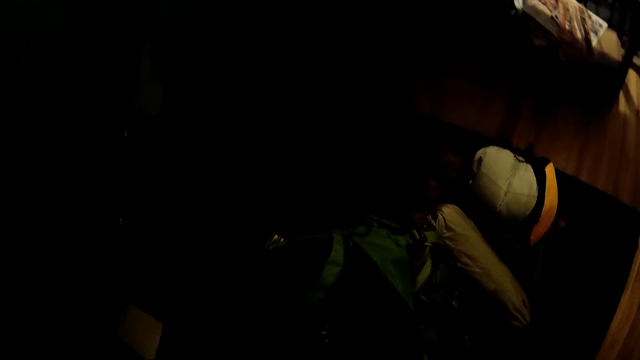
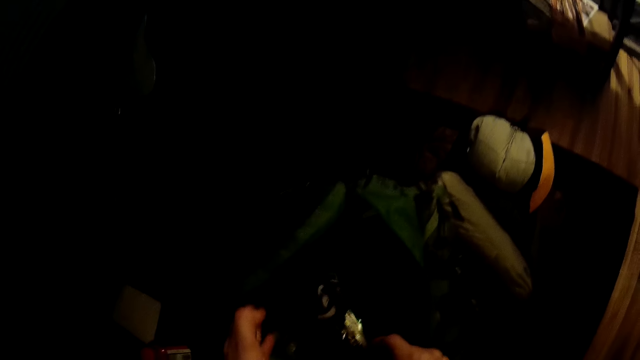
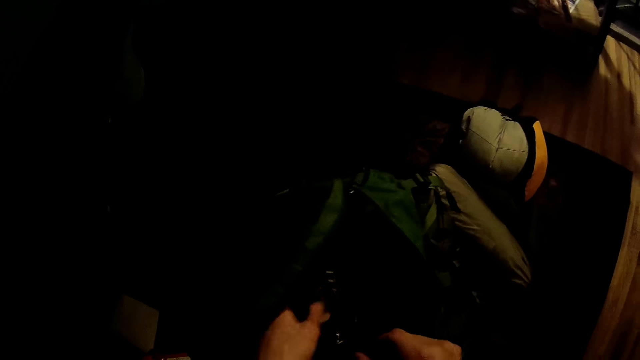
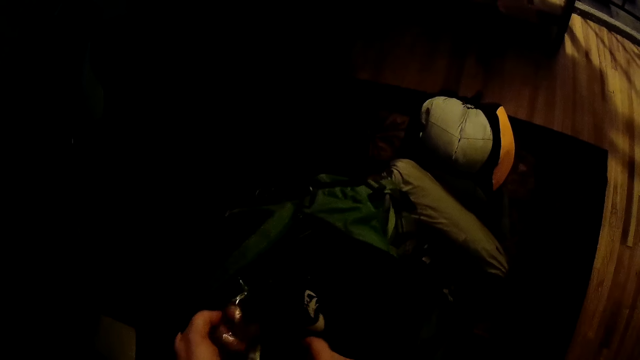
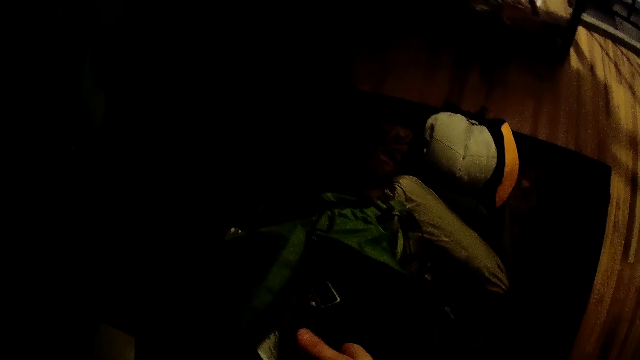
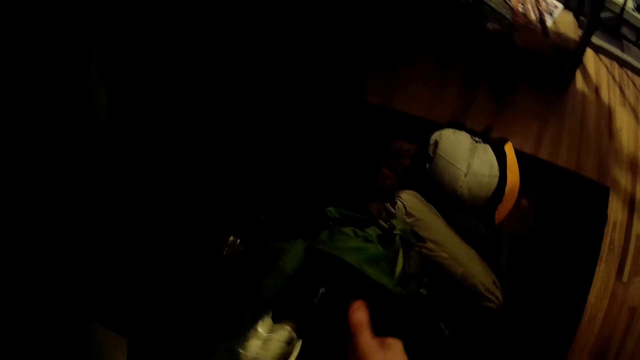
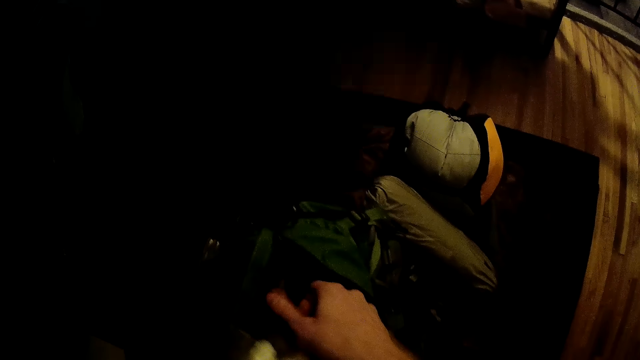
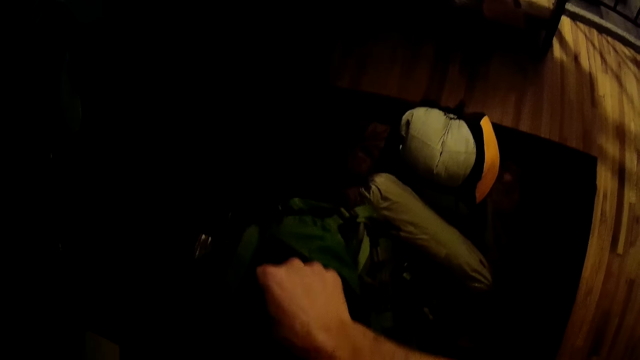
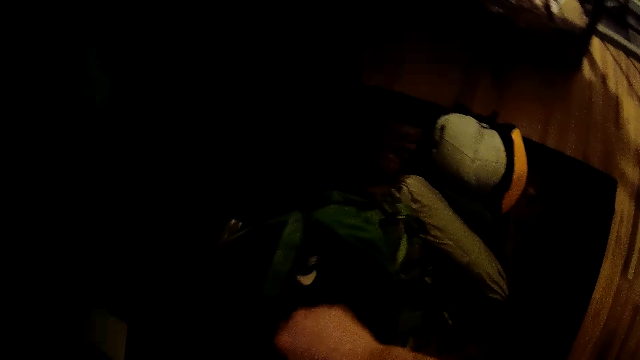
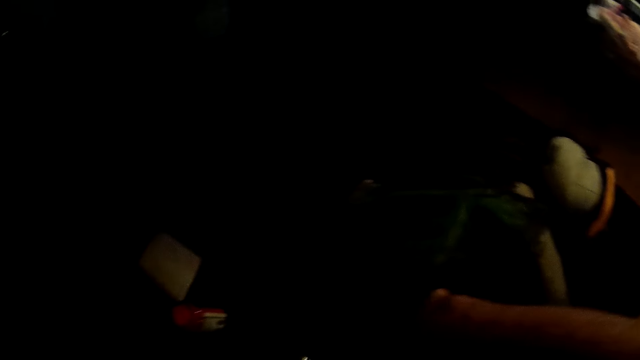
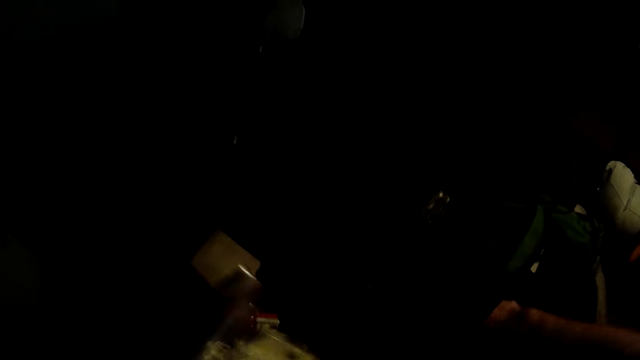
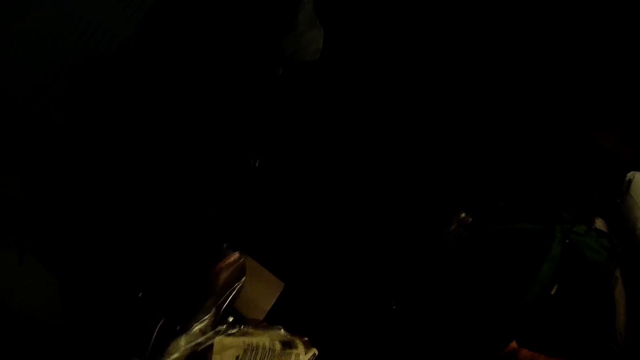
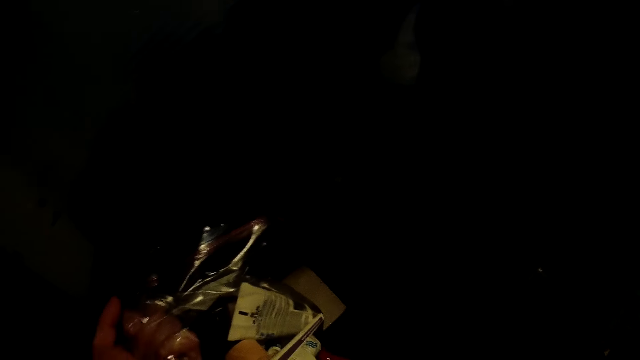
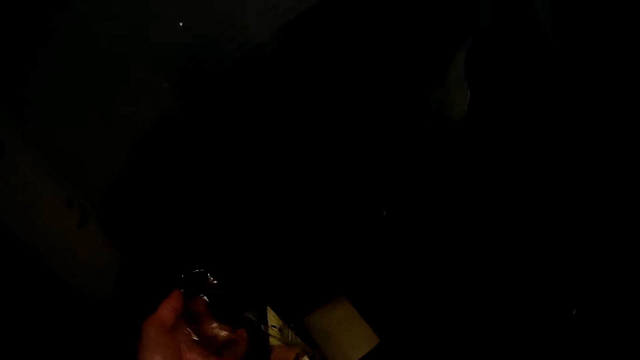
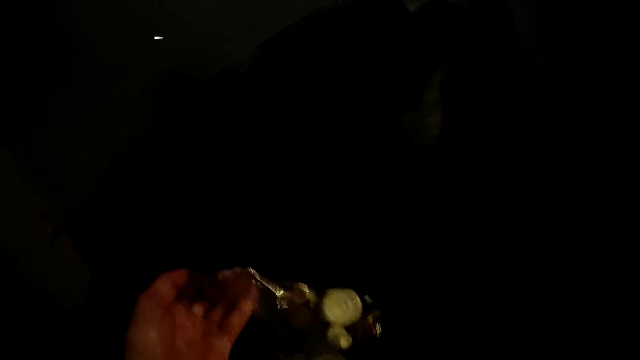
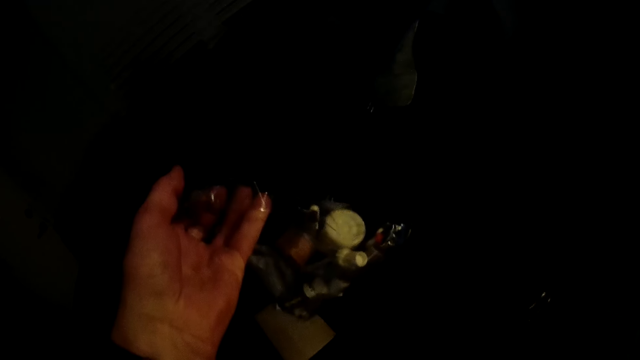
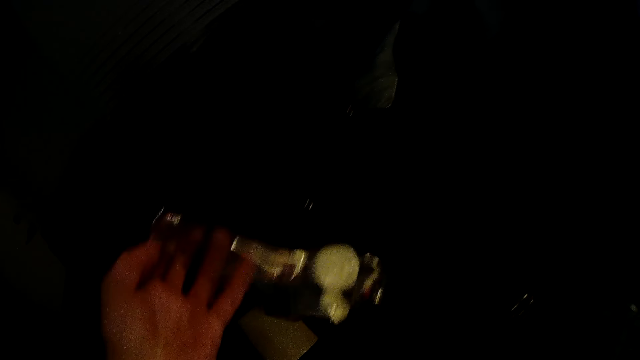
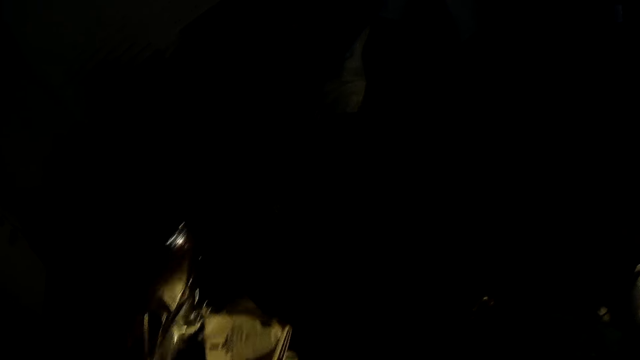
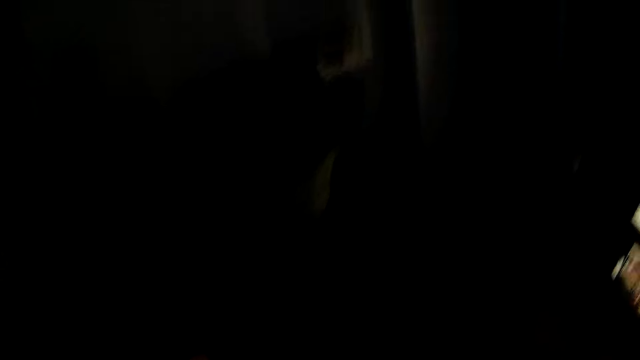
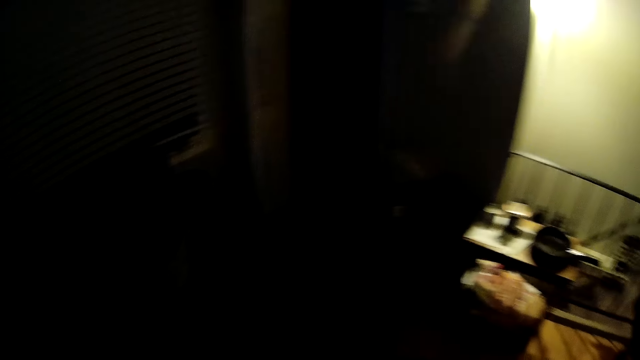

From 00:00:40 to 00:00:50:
The camera wearer removes a bag from the bag on the chair. They remove snacks from the bag.

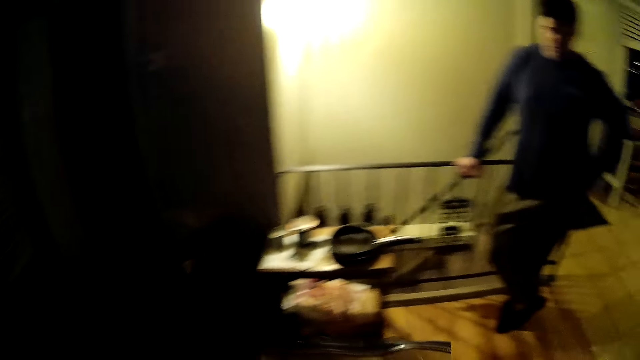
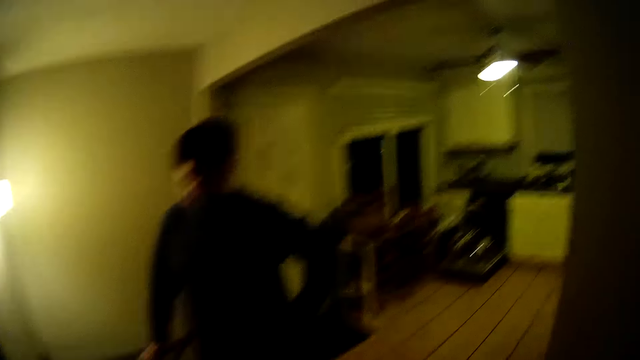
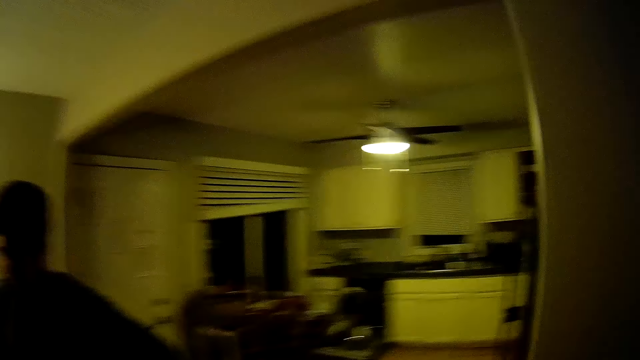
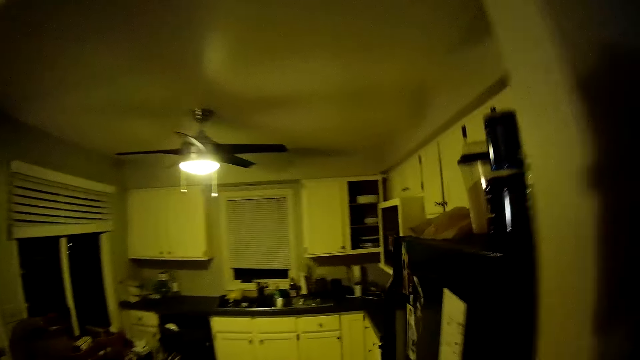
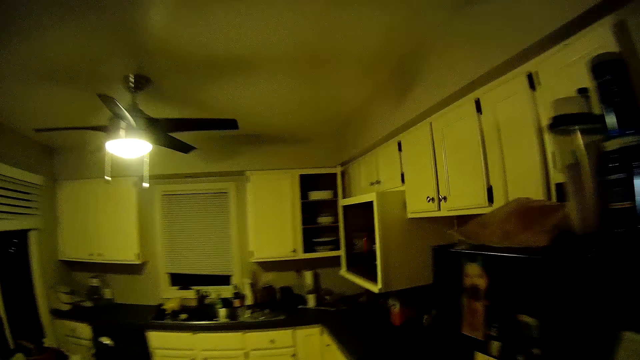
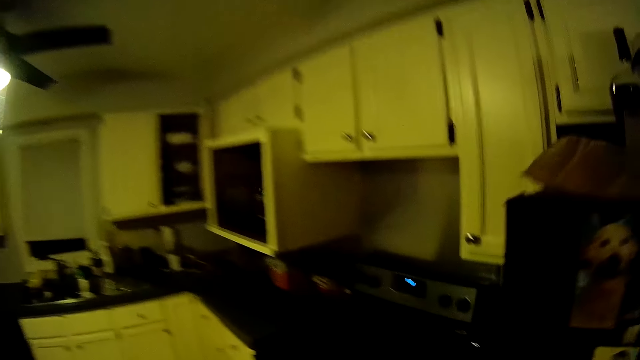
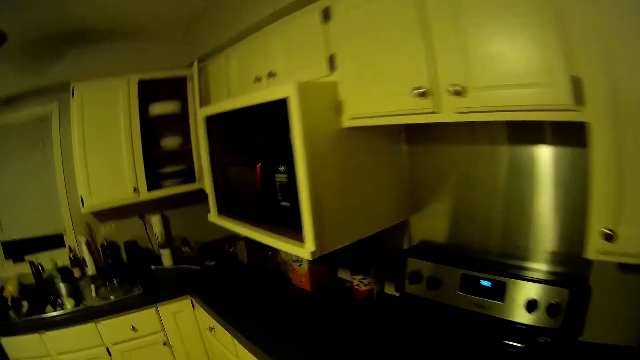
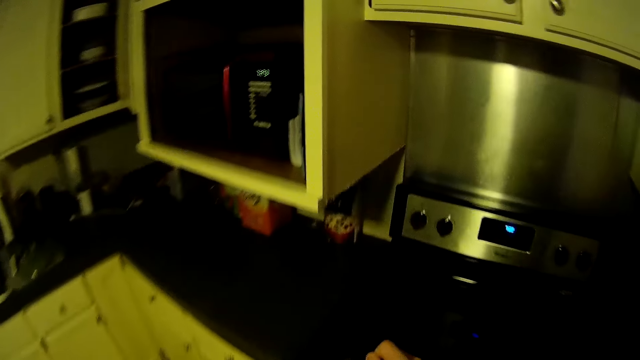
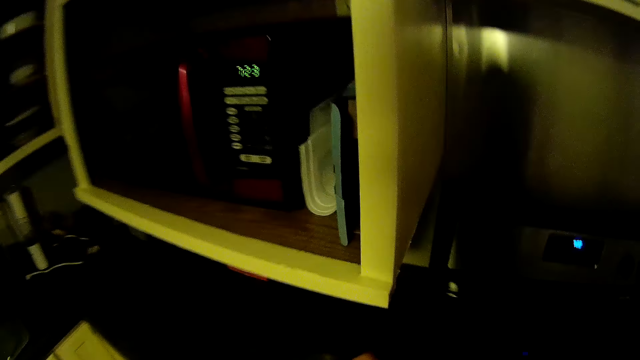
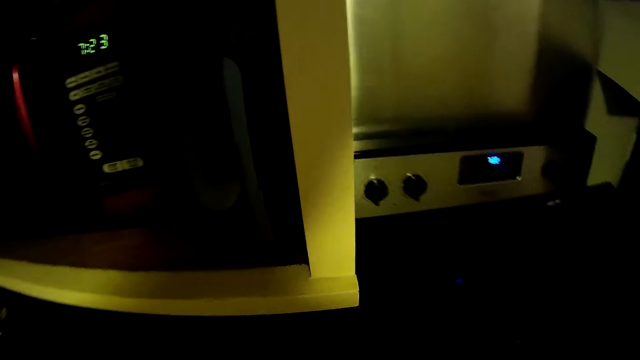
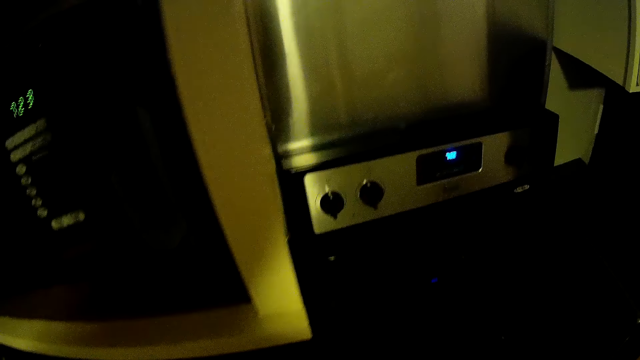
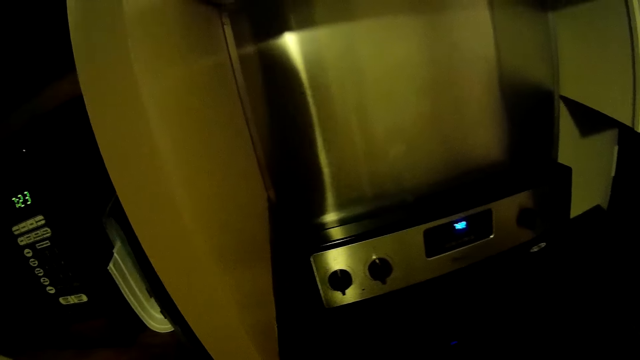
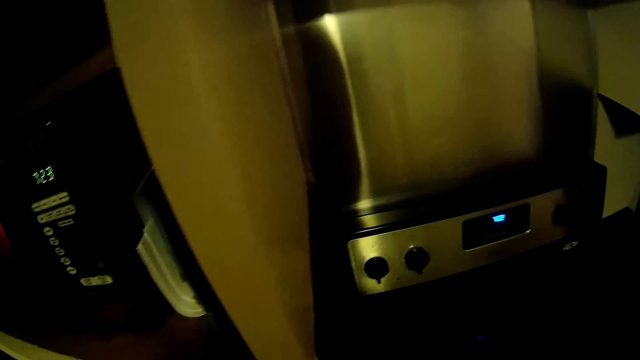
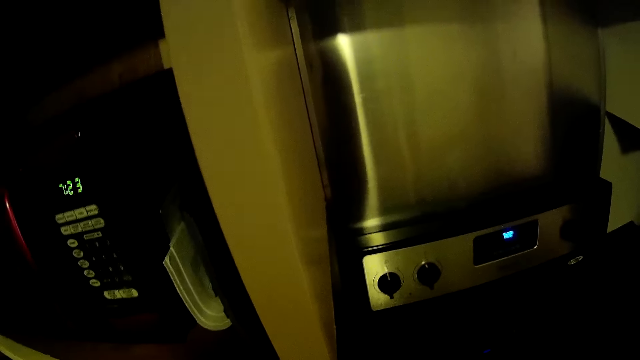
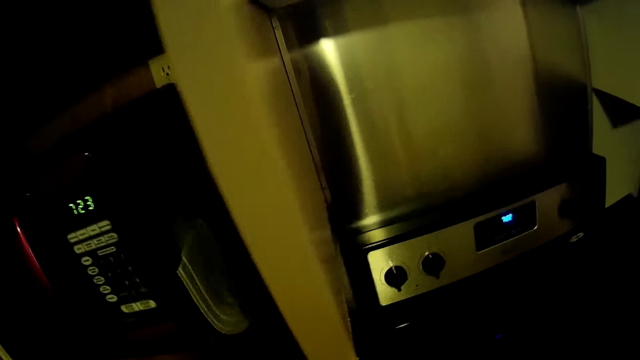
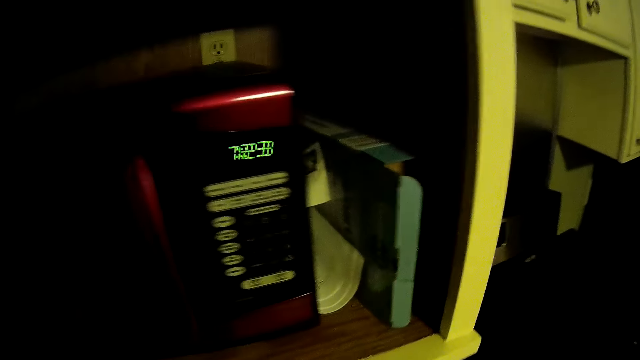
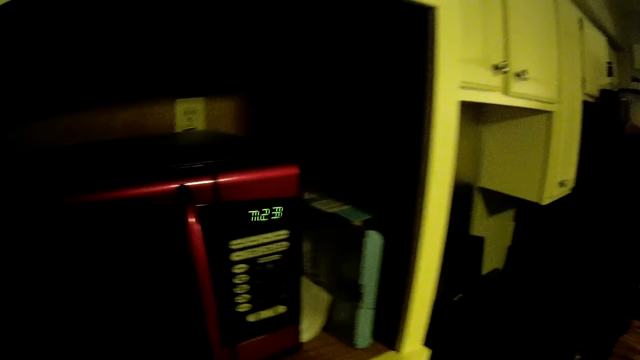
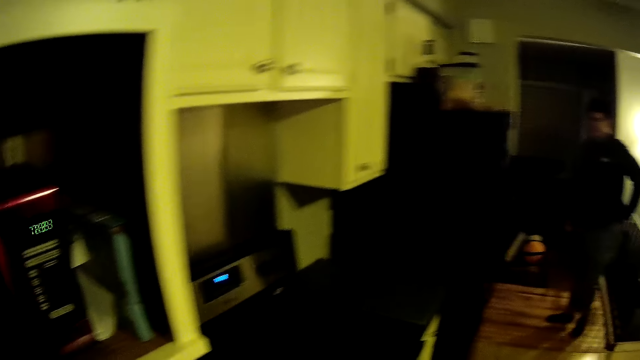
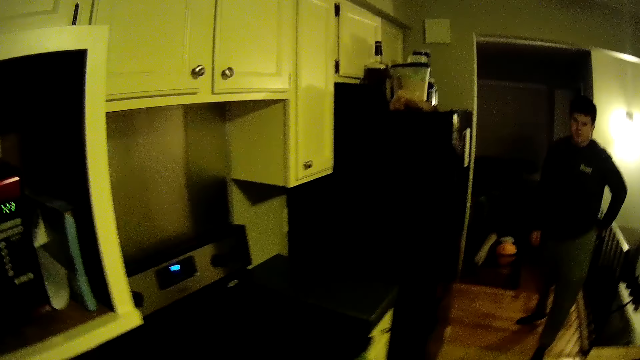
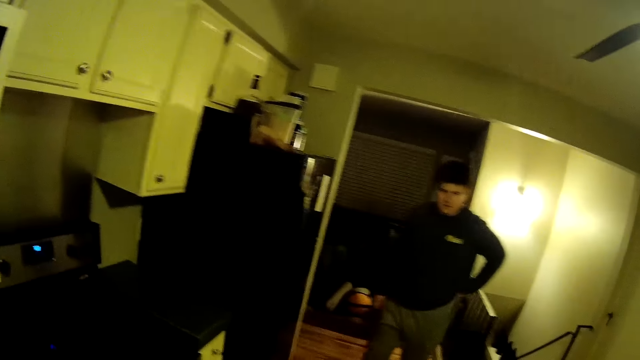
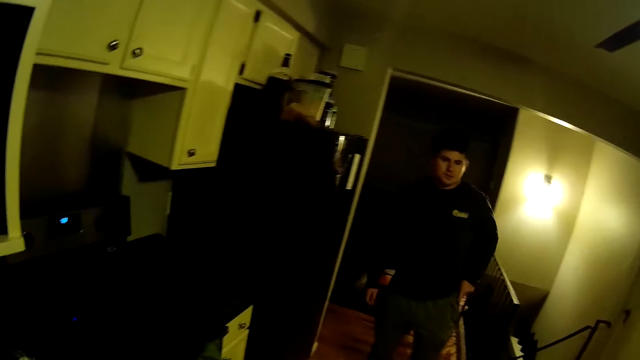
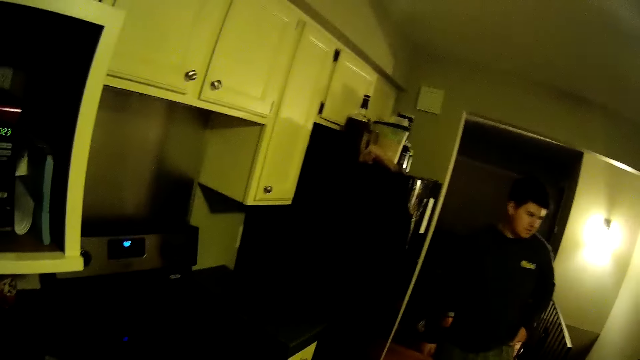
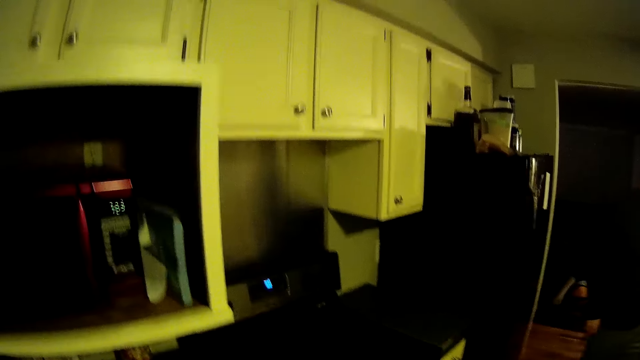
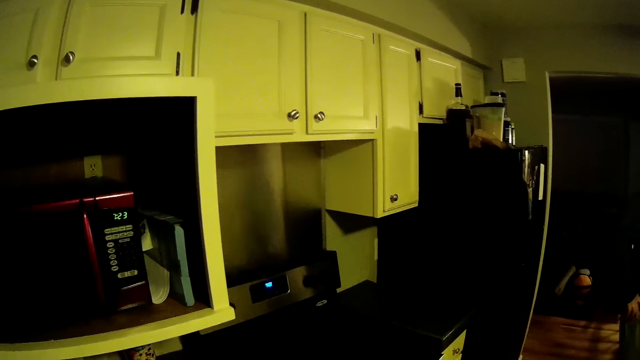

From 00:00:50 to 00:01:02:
The camera wearer walks into the kitchen. They drop the bag on a cabinet in the kitchen in the house.
